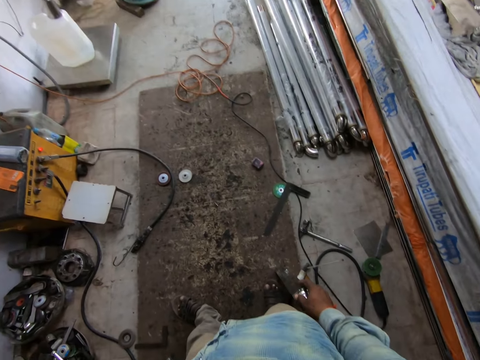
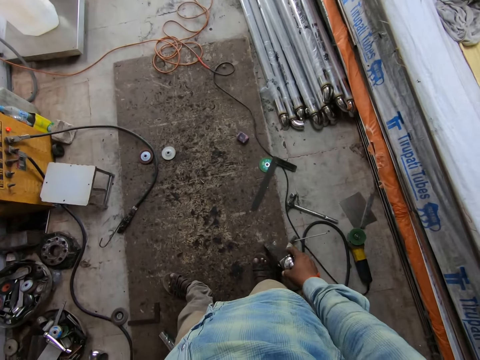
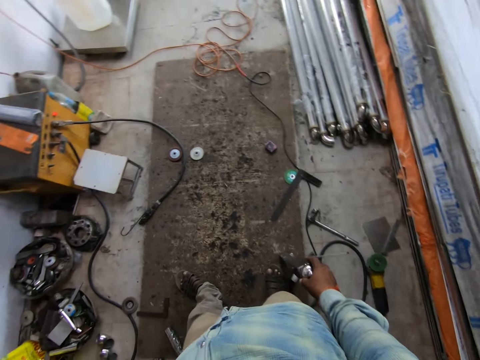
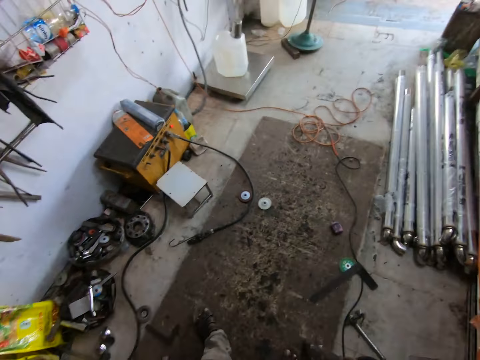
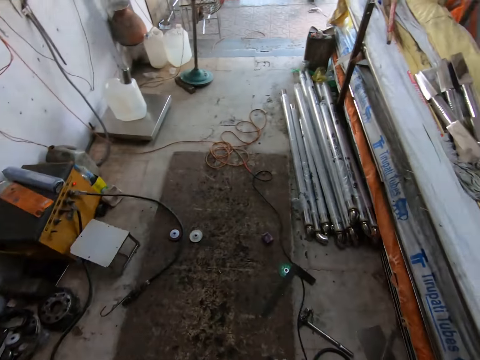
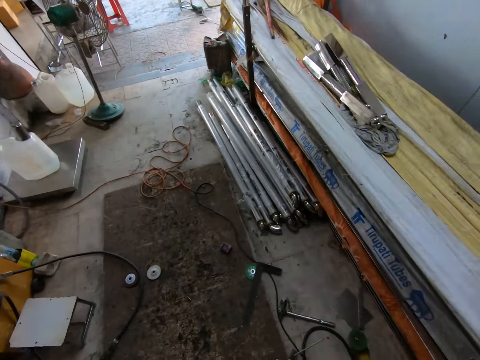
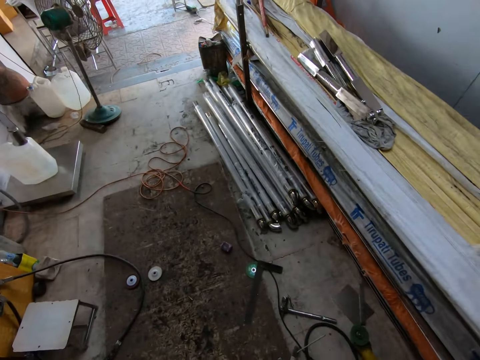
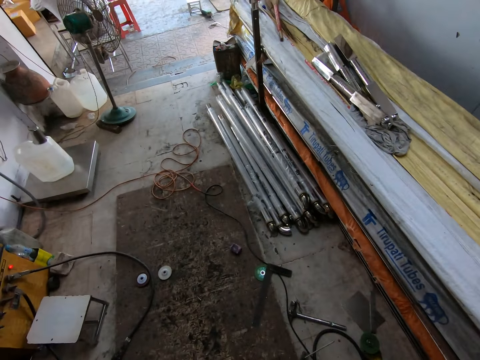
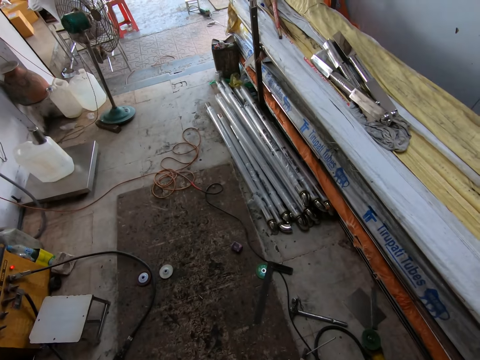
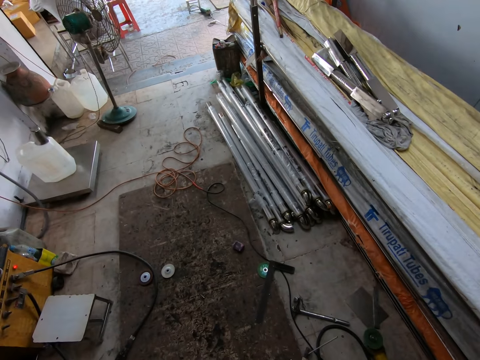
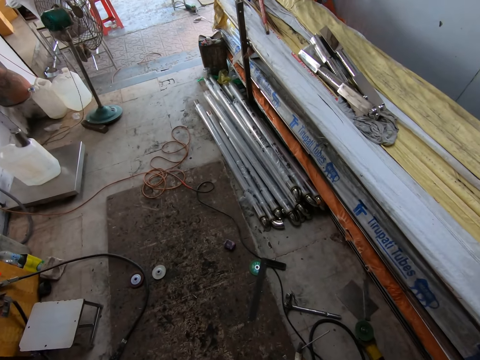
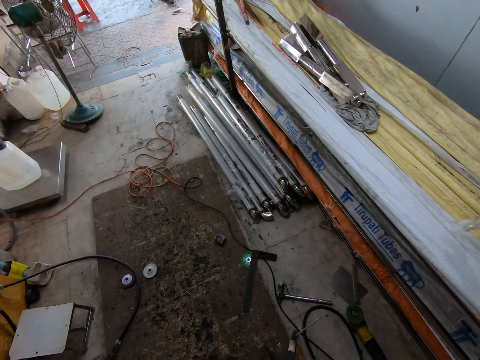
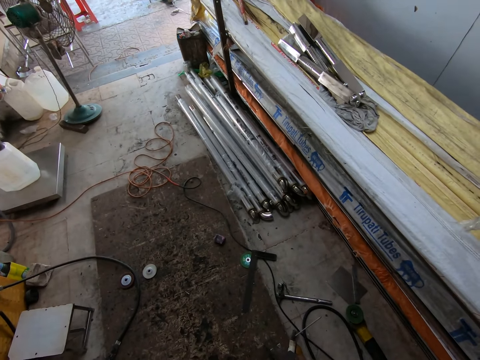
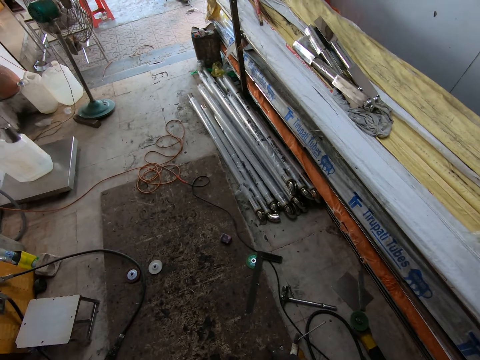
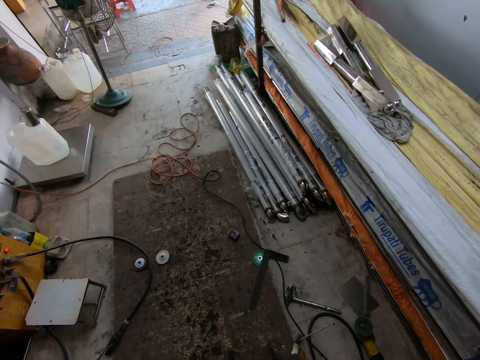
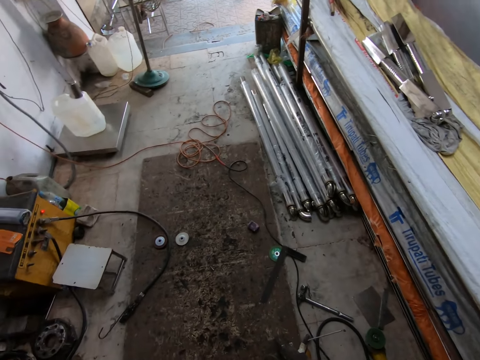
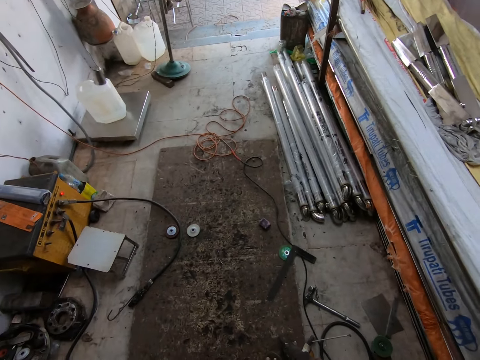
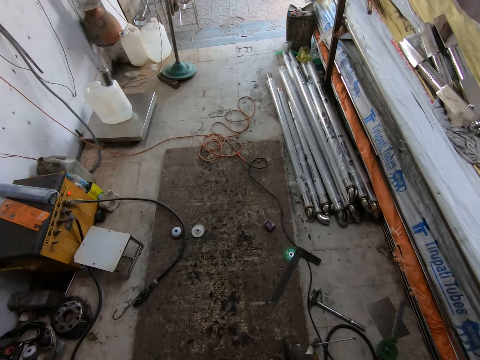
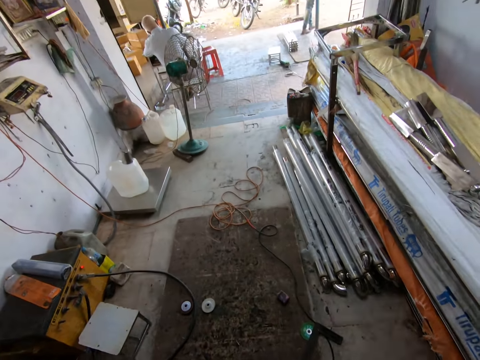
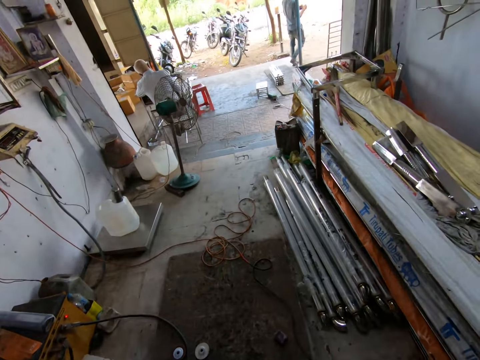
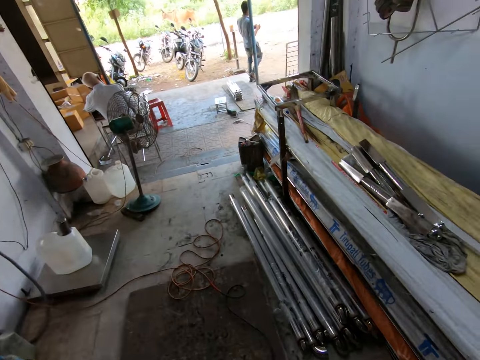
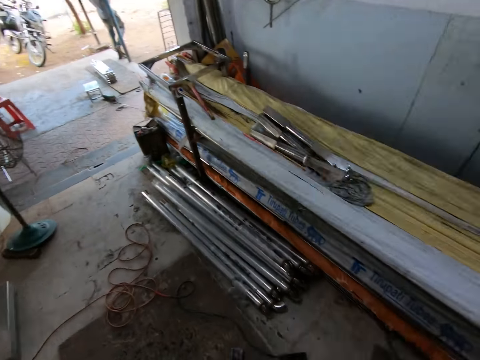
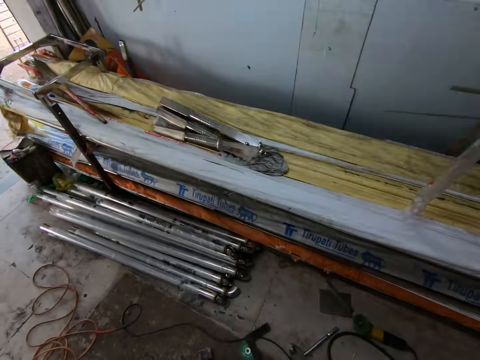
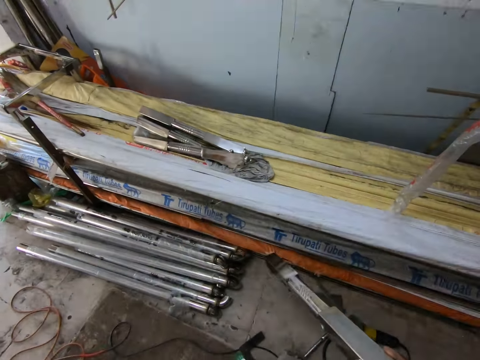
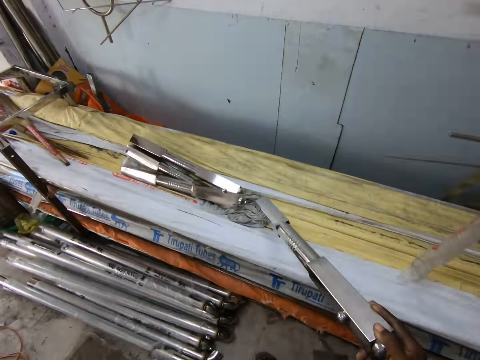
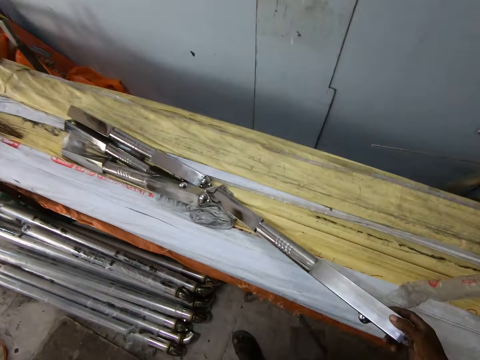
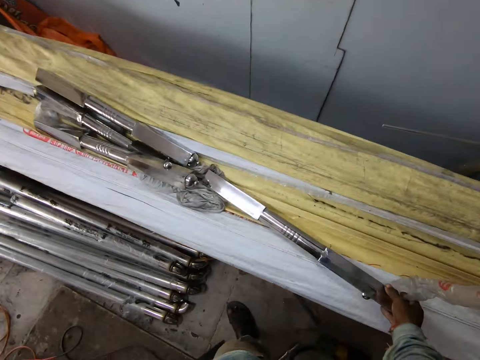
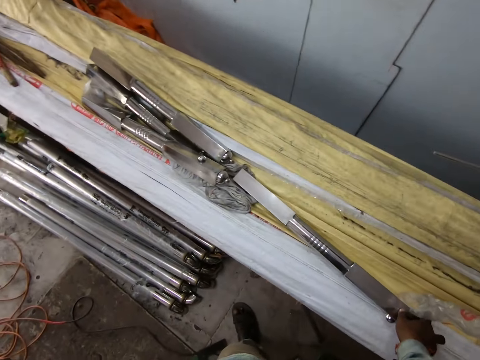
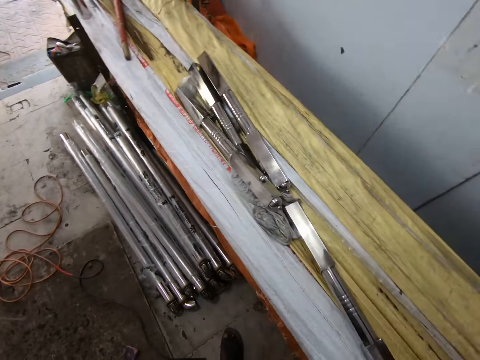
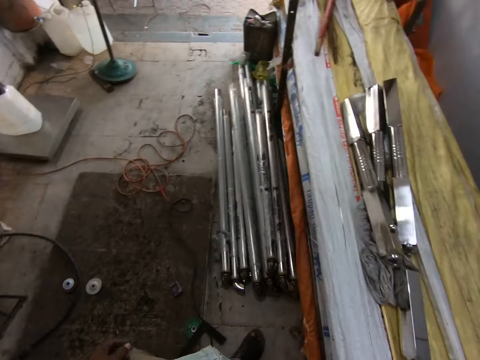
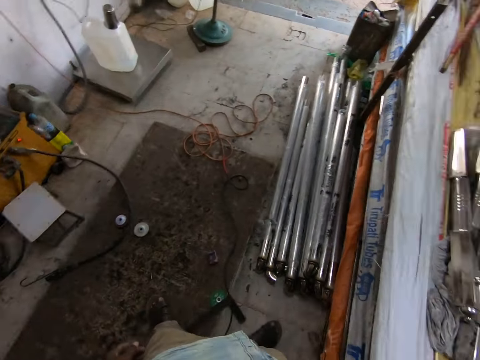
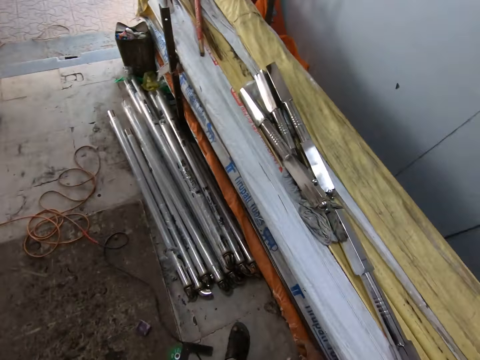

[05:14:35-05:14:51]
The camera wearer stares towards the metal. He drops the aluminium newel post on the stack of wood with his right hand.

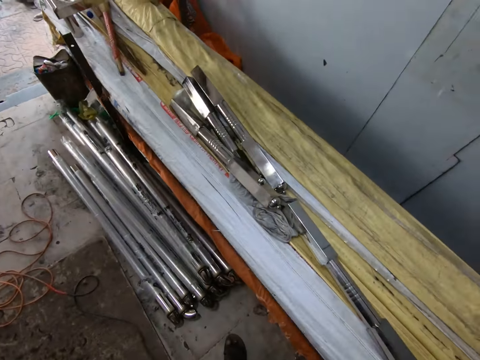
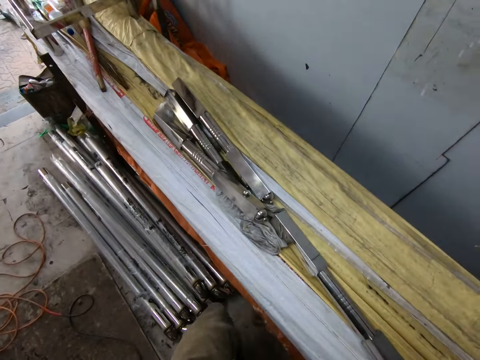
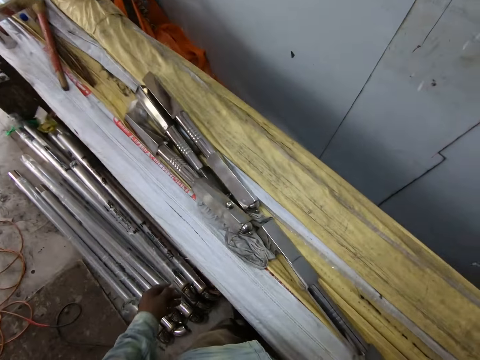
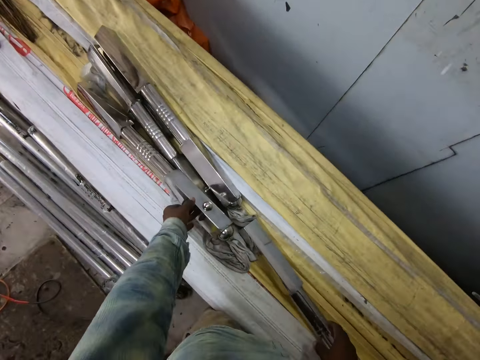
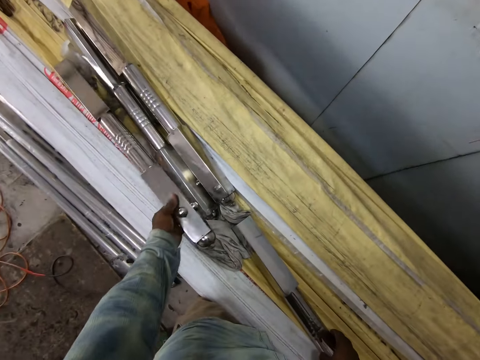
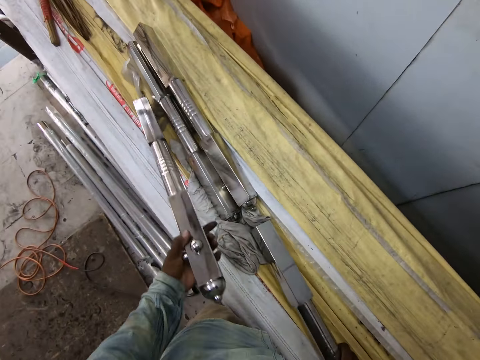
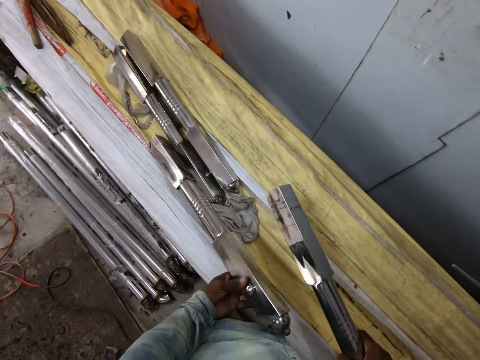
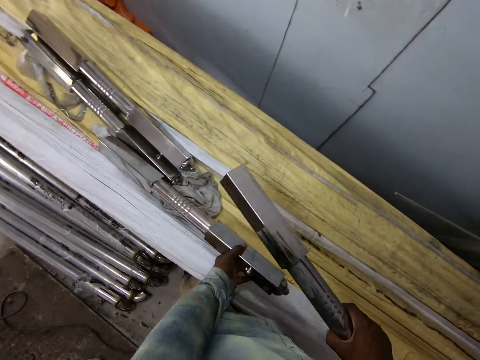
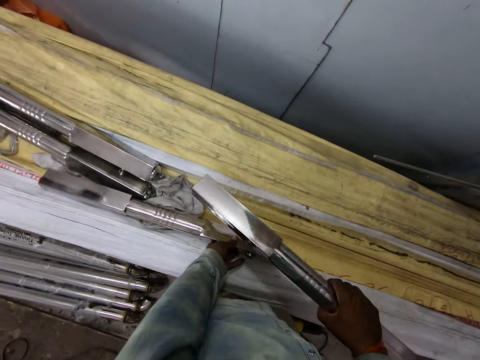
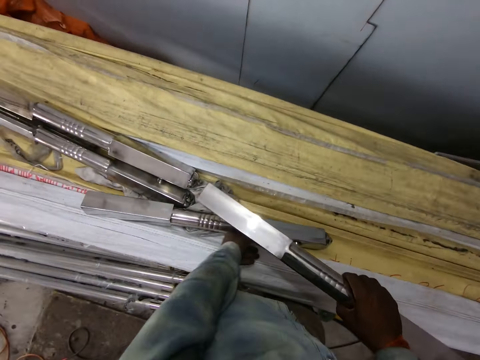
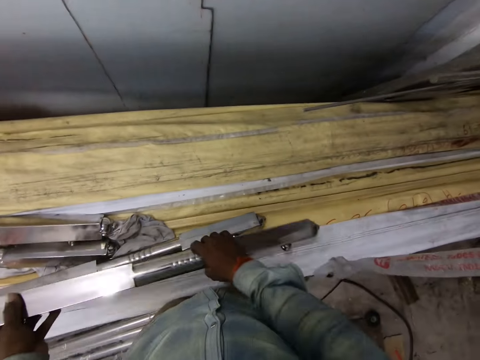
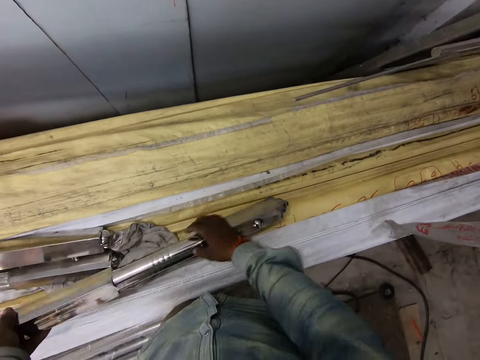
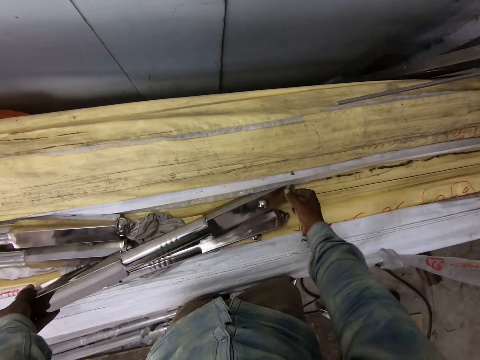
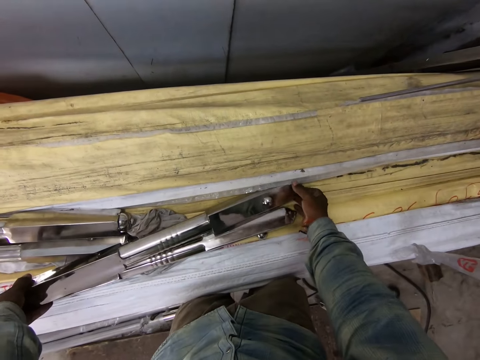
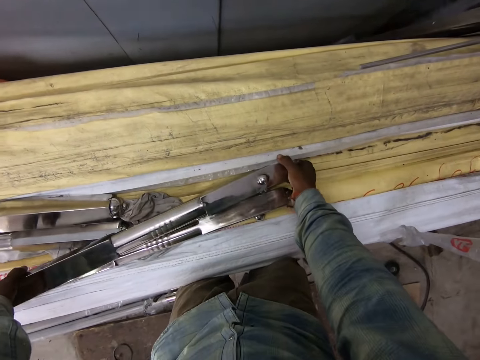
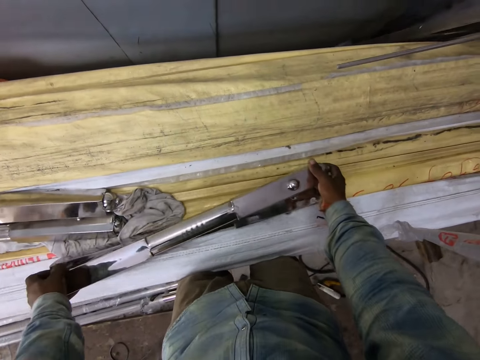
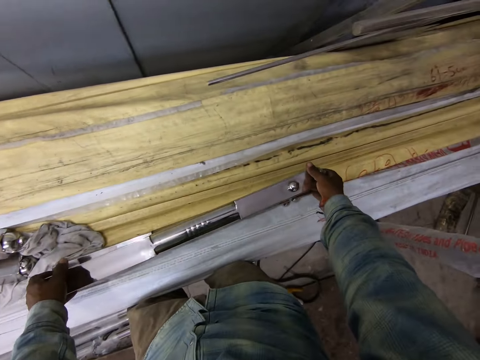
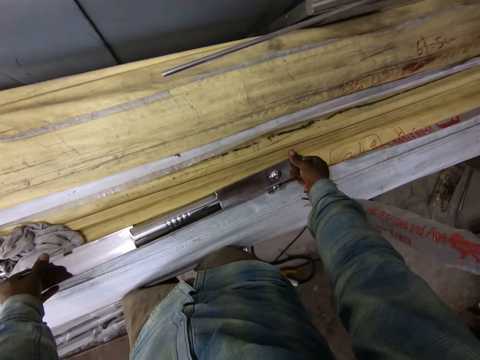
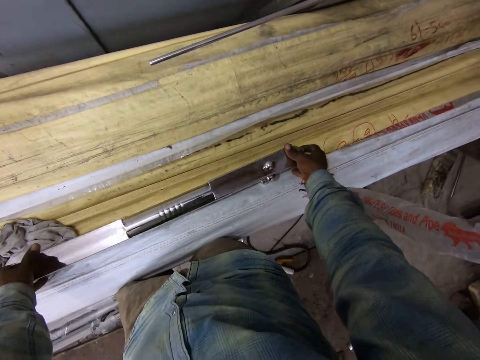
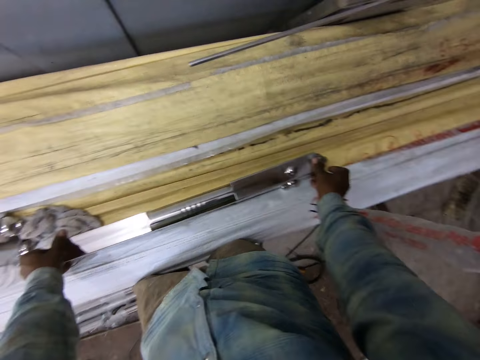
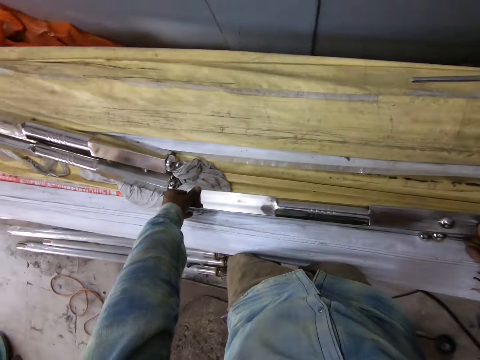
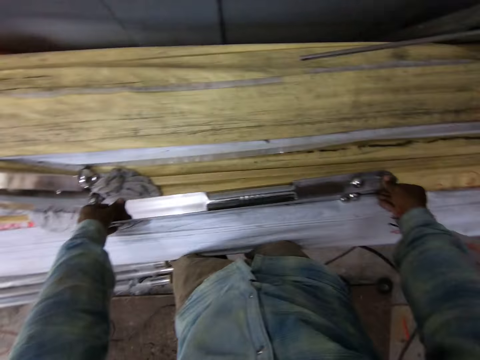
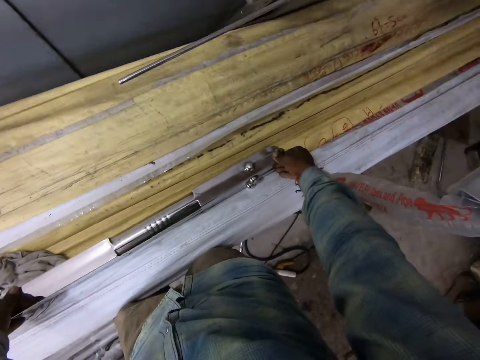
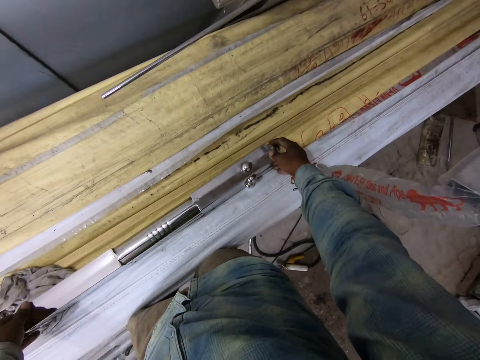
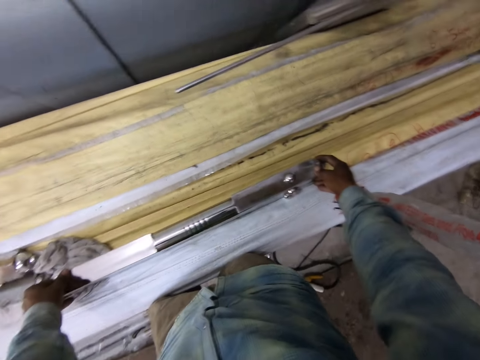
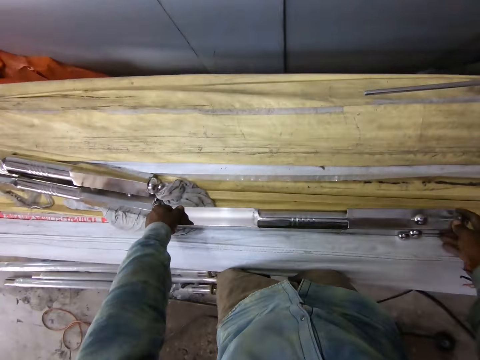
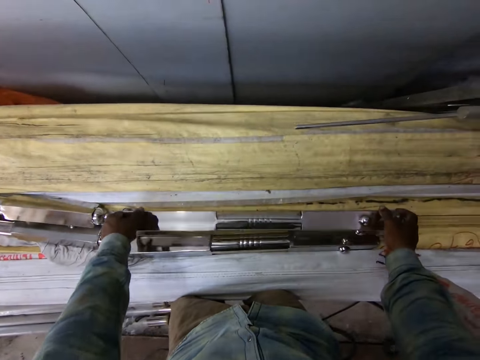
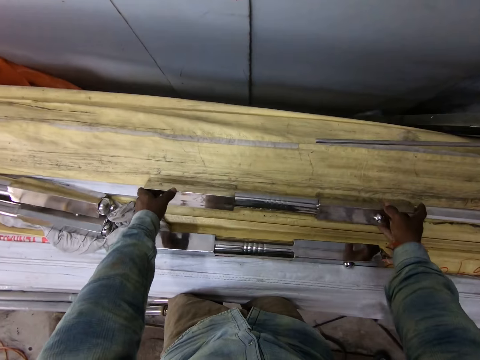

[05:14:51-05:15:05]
The camera wearer picks an aluminium newel post from the stack of wood with his left hand. He picks the aluminium newel post from the stack of wood with his right hand. He drops the aluminium newel post on the timber with his left hand. He holds the aluminium newel post with both hands. He places the metal on top of the metal. He holds the aluminium newel post with both hands again. He stares at the metal from end to end. He holds the aluminium newel post with both hands again. He places the metal on the timber.
